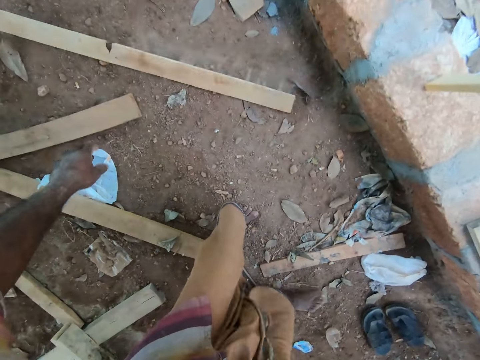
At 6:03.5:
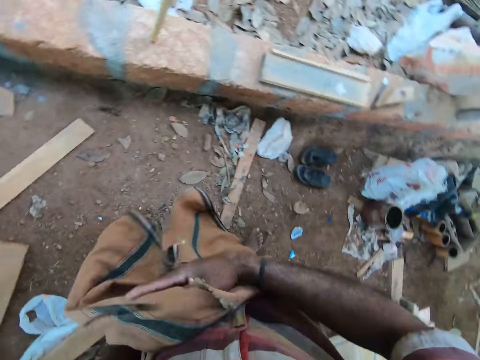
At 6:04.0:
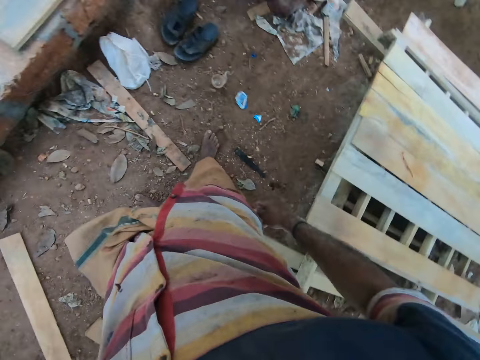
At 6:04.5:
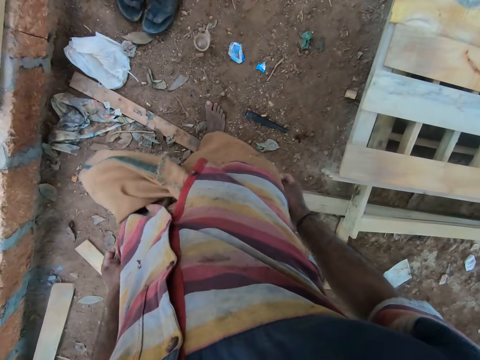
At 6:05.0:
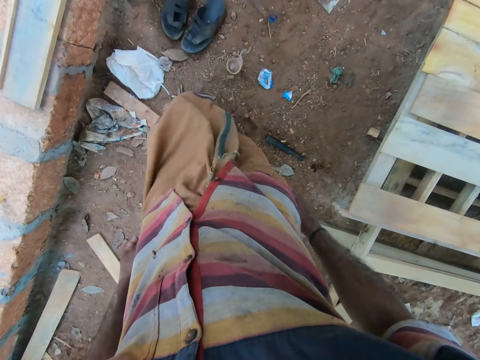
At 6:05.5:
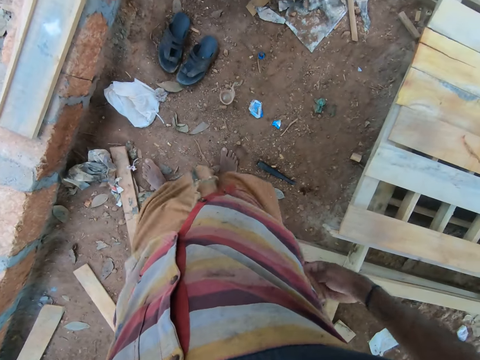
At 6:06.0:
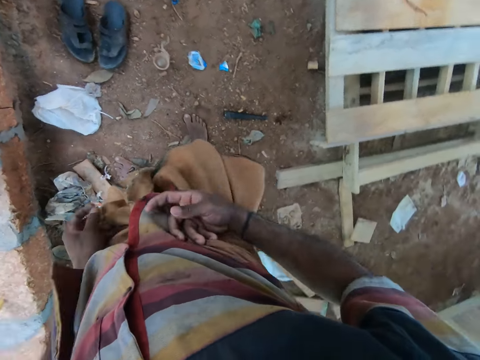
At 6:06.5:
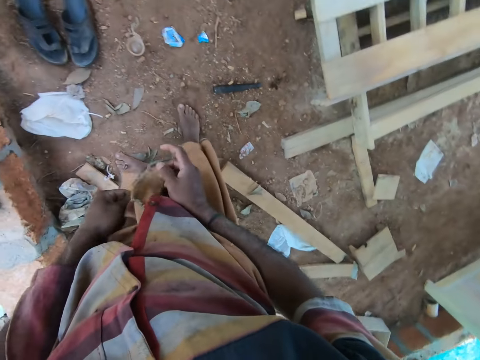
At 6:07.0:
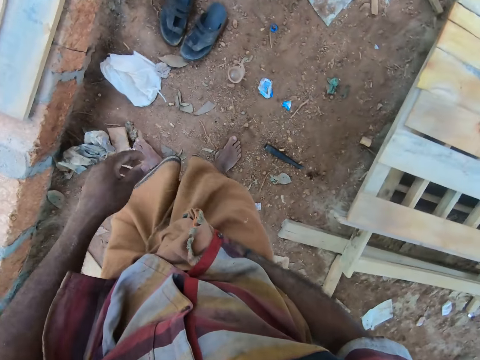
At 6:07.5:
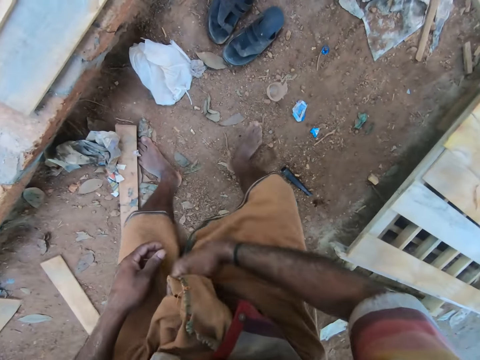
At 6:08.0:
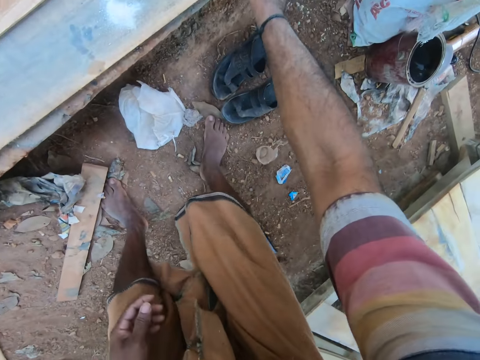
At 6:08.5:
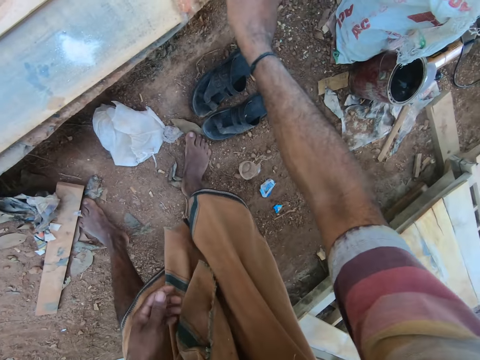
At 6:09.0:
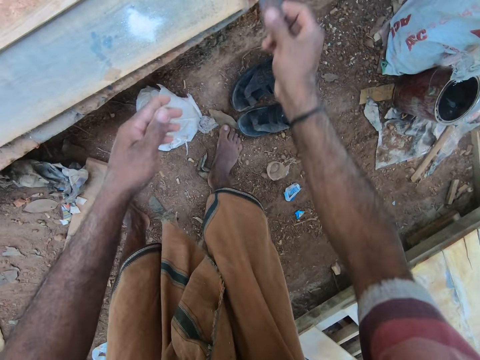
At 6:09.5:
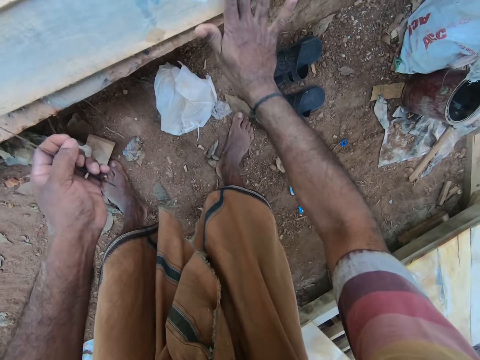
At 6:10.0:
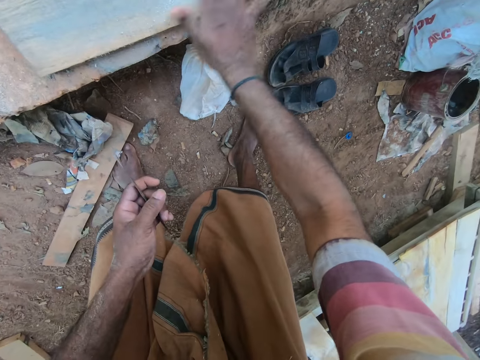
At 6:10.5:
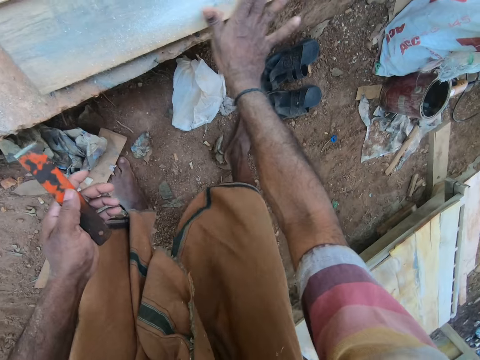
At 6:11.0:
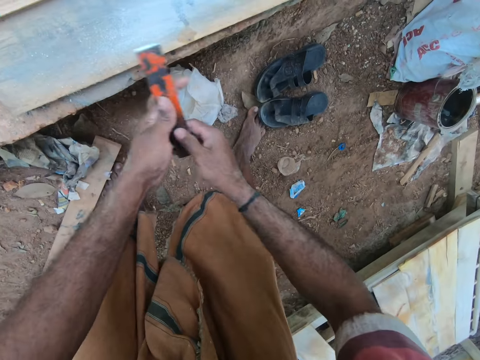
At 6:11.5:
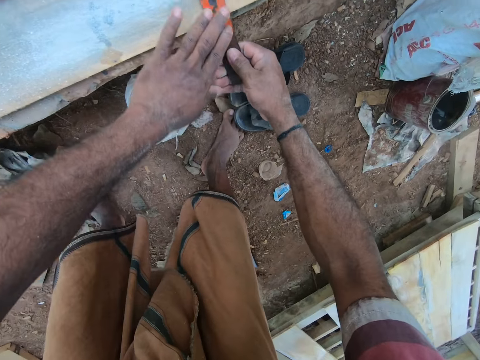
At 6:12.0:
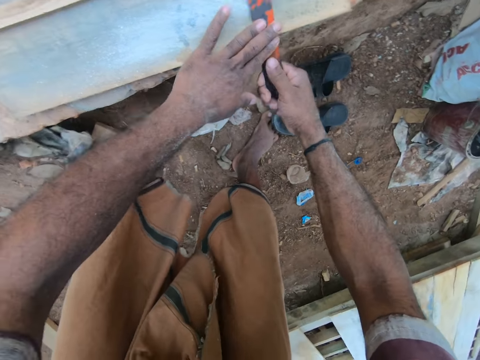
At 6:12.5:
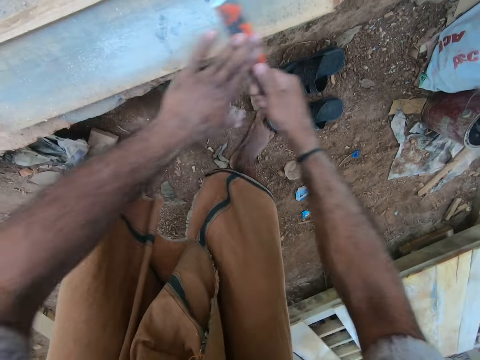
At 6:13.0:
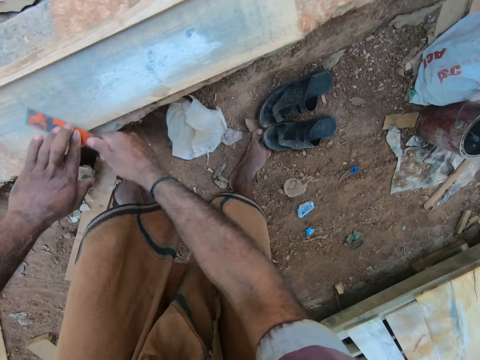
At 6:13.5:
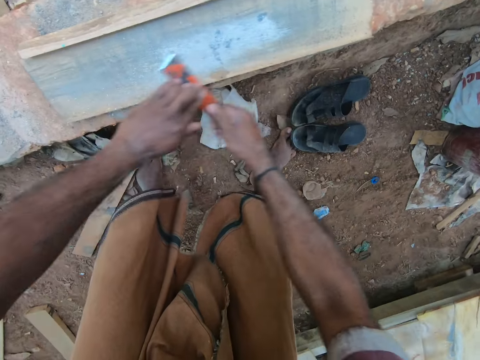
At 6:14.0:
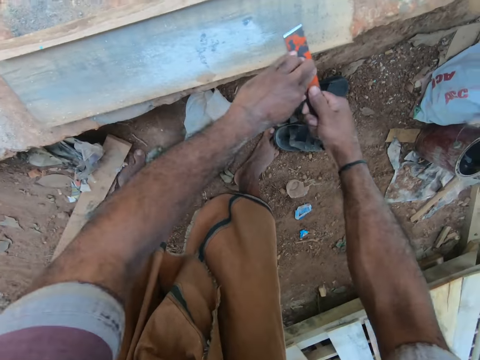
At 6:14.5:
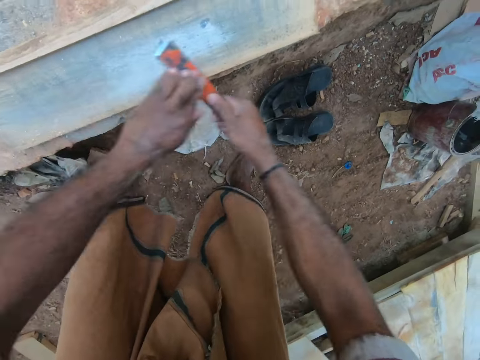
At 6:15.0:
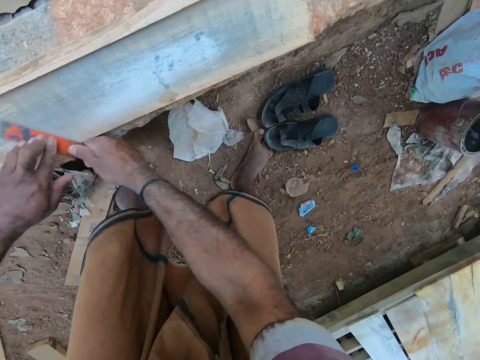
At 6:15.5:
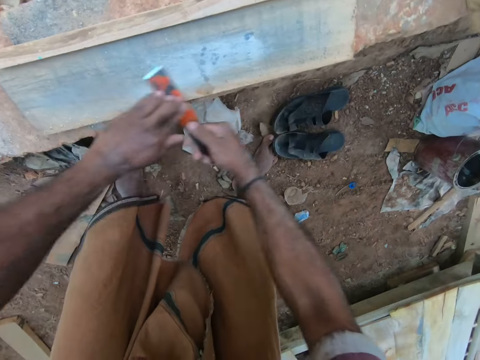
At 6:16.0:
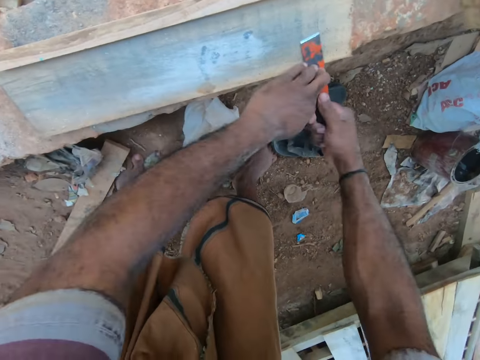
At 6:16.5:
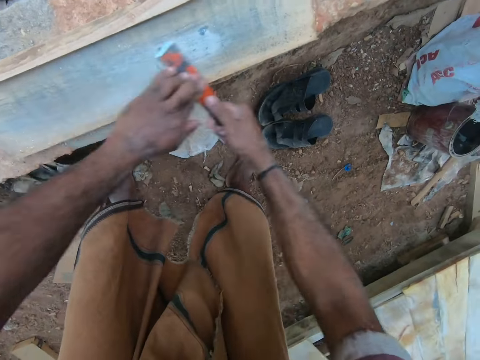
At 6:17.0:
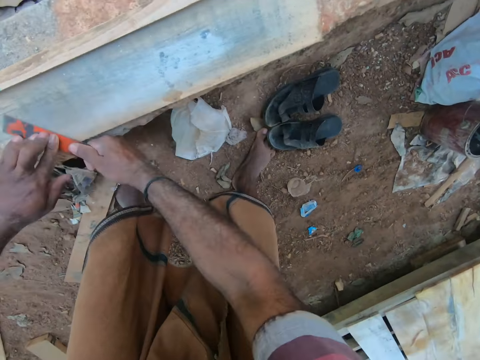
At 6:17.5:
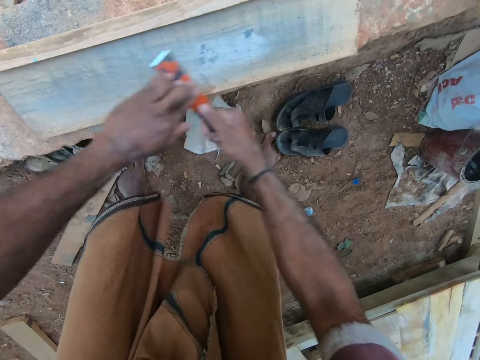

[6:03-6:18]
The camera wearer adjusts his clothes with his right hand. He adjusts his clothes with his hands. He picks up a piece of metal on the piece of wood on the fence with his right hand. He switches the piece of metal in his right hand to his left hand. He spreads the powder on the piece of wood on the fence with his right hand. He switches the piece of metal in his left hand to his right hand. He sharpens the piece of metal in his hands on the piece of wood on the fence. He rubs the wood with a rasp.

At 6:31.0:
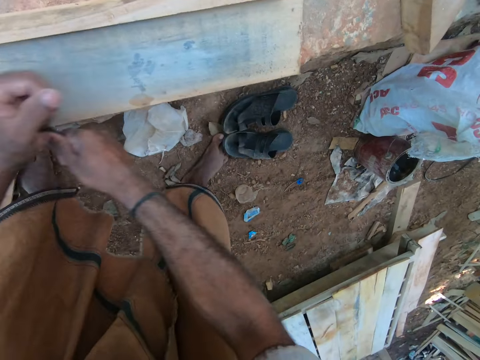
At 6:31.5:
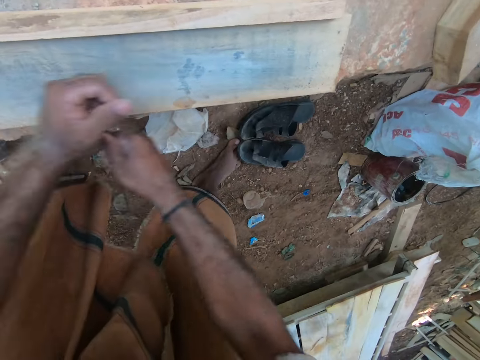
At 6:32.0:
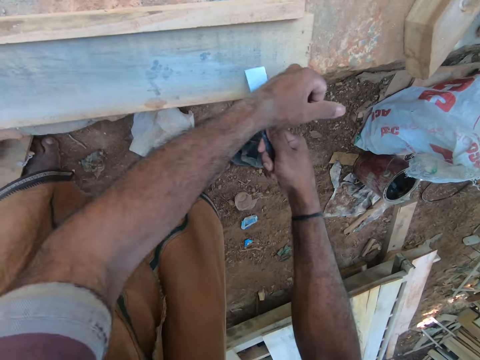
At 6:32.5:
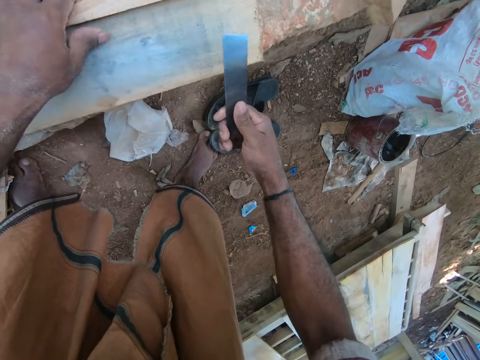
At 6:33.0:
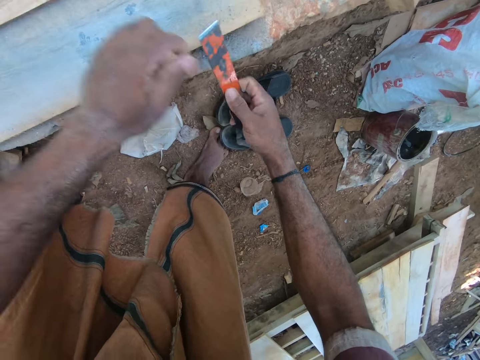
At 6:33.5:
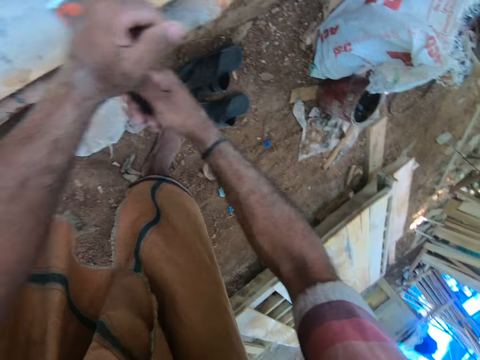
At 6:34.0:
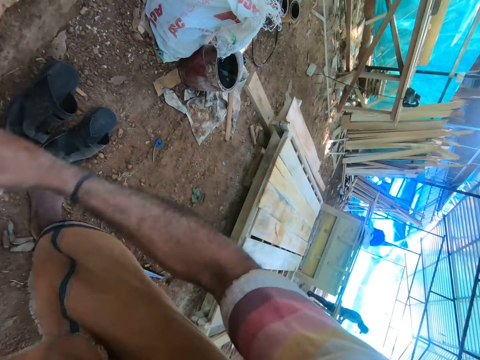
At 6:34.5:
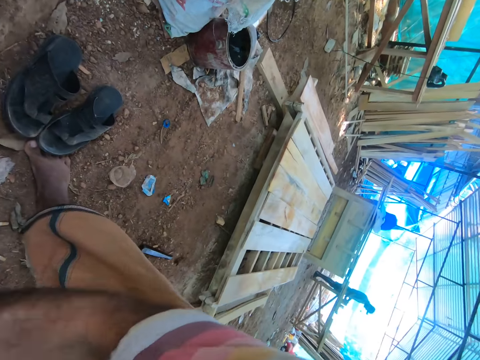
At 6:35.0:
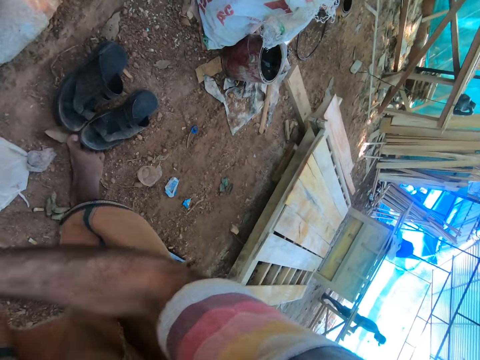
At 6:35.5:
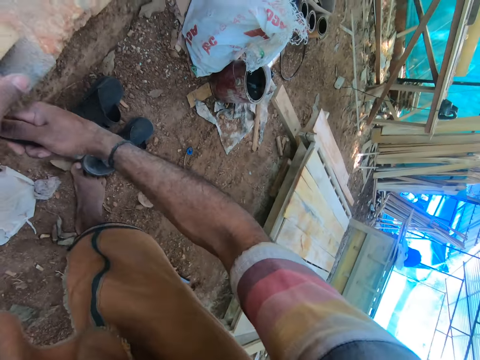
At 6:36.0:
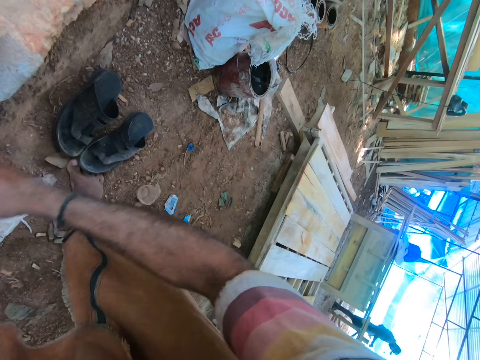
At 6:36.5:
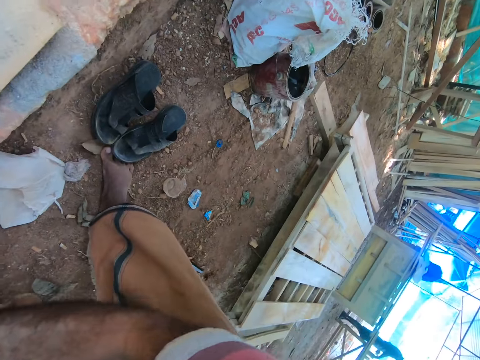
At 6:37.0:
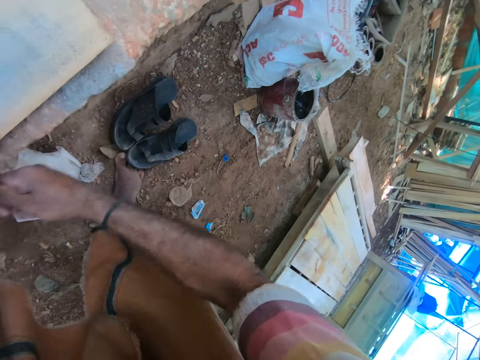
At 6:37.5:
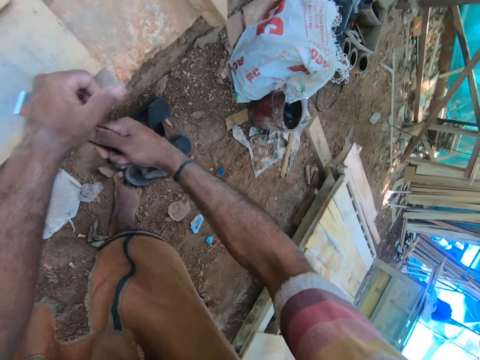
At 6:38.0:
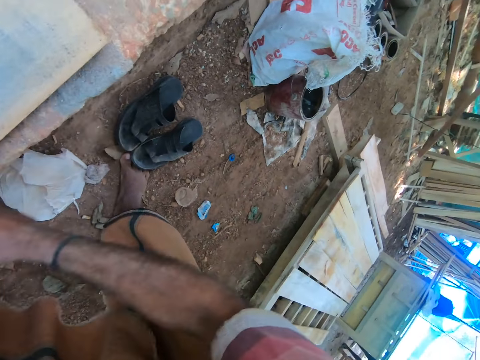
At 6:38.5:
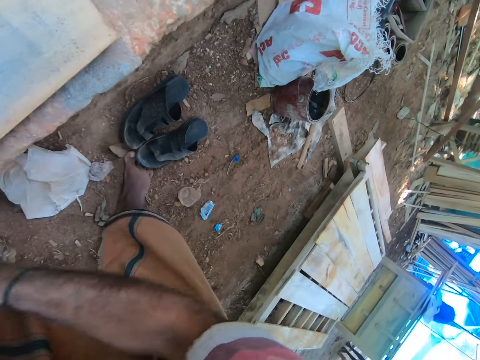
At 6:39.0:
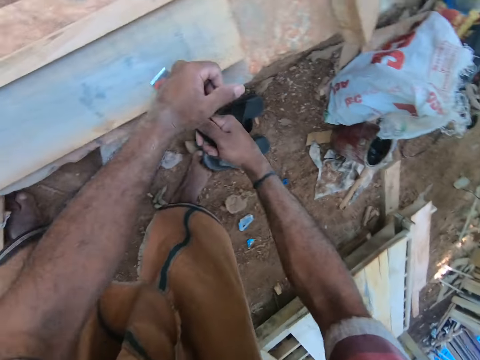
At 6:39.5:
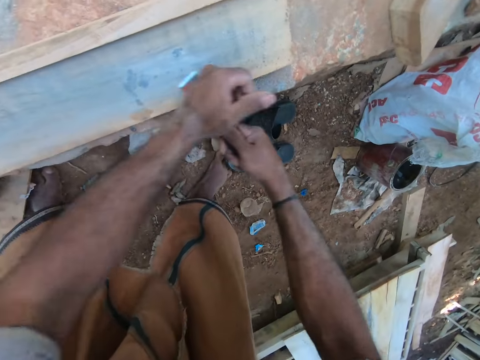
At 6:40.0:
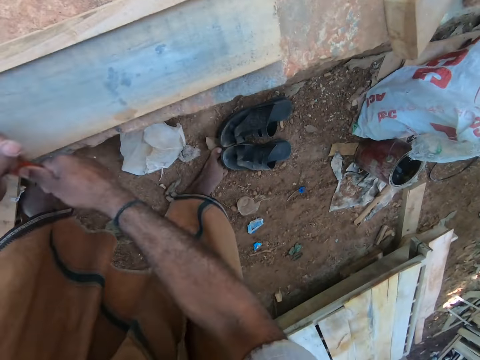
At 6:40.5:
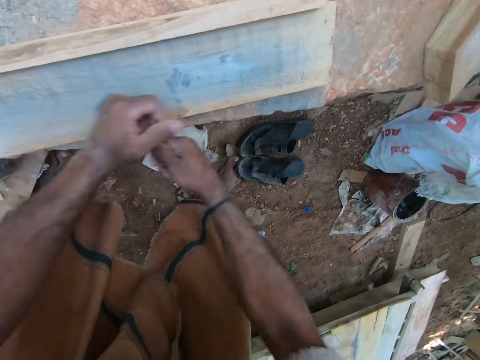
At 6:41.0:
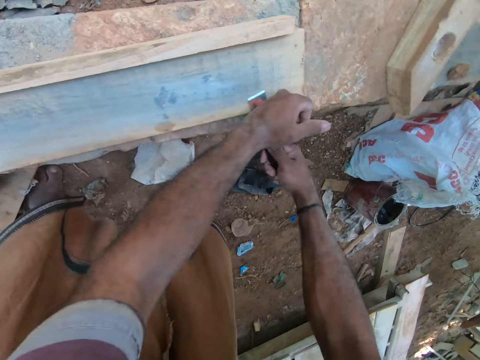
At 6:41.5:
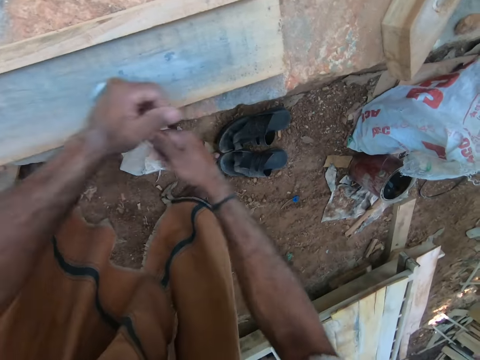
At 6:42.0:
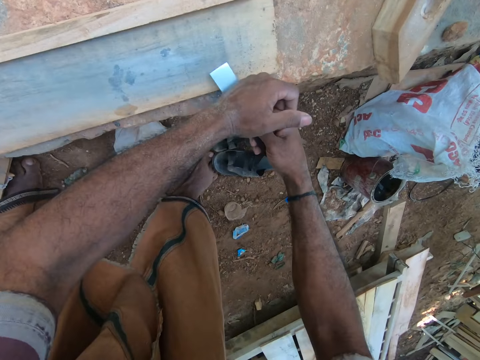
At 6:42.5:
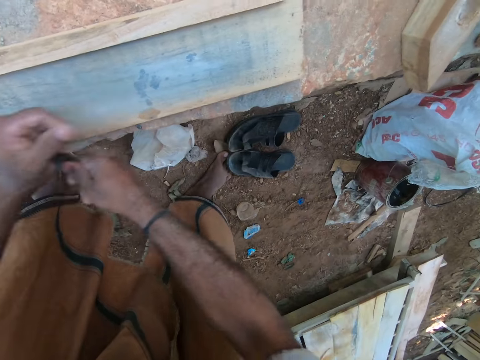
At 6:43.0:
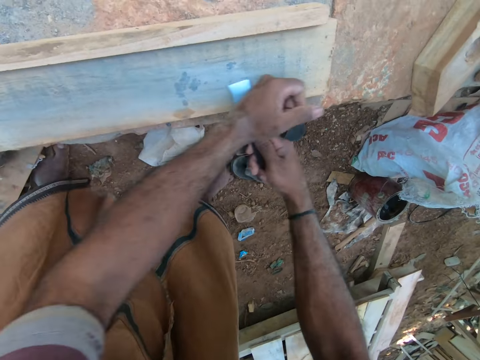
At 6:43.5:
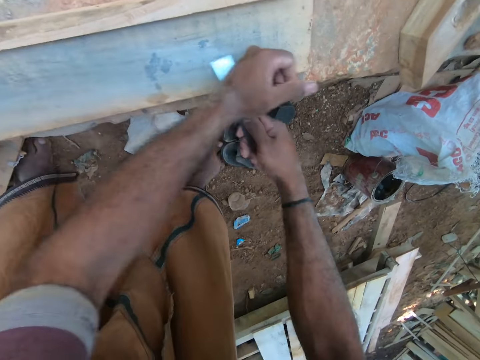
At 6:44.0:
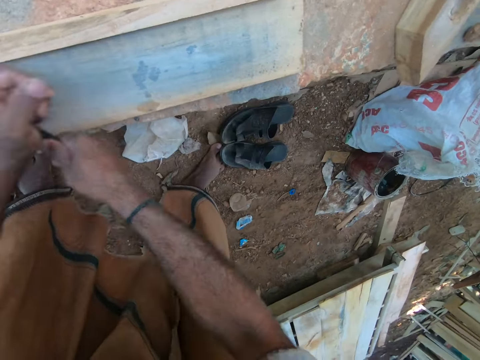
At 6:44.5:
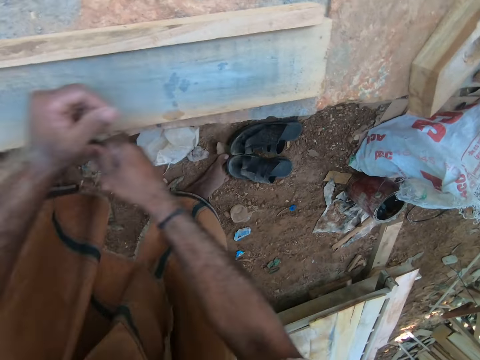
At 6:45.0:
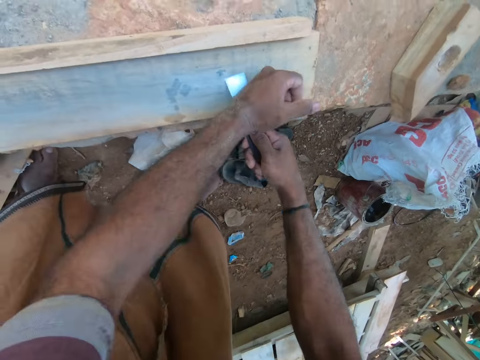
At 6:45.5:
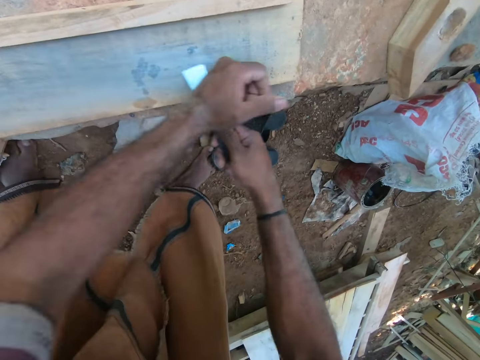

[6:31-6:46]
A man talks to the camera wearer. The camera wearer adjusts the piece of wood on the fence with his left hand. He talks with the man. He rubs the wood with the rasp.
